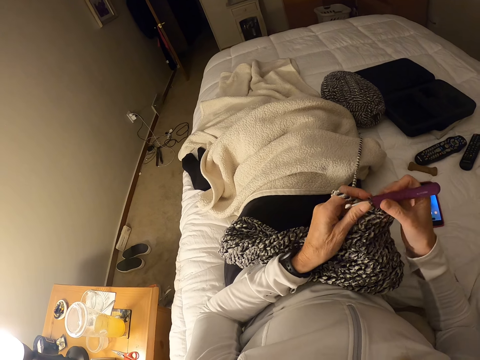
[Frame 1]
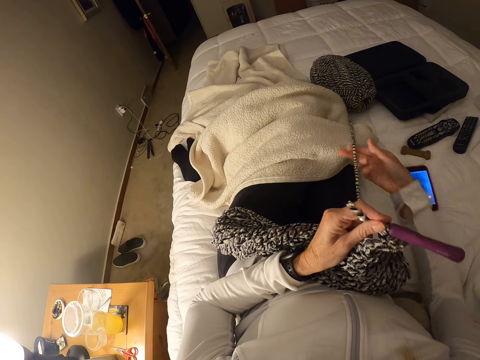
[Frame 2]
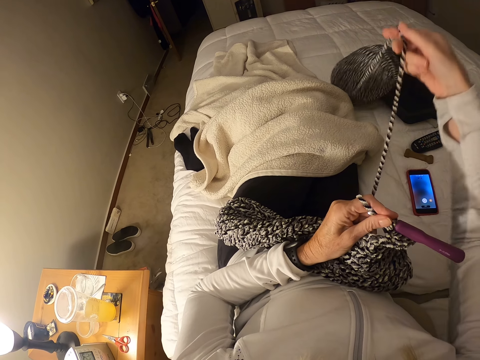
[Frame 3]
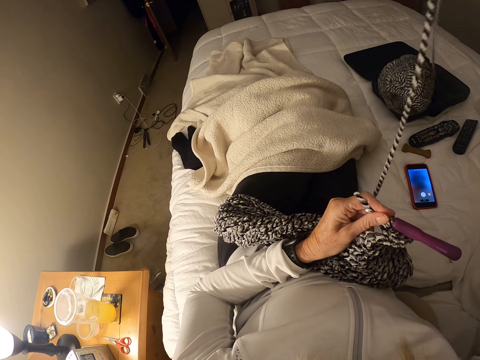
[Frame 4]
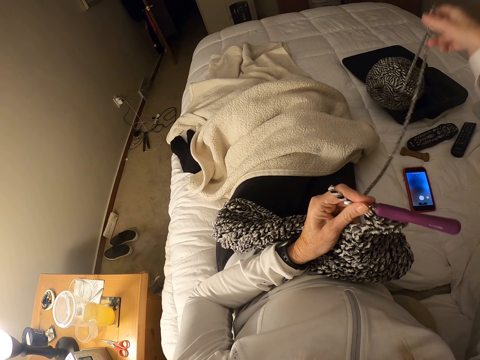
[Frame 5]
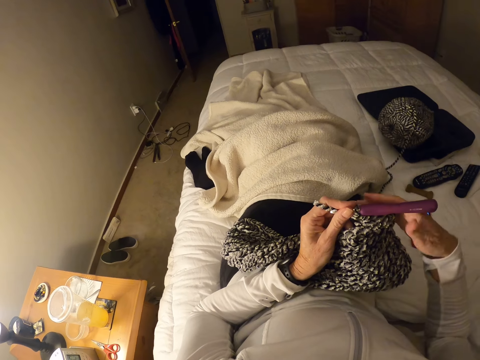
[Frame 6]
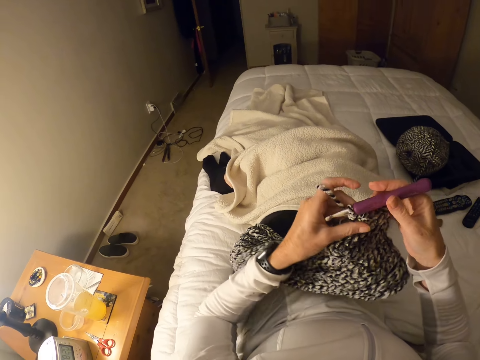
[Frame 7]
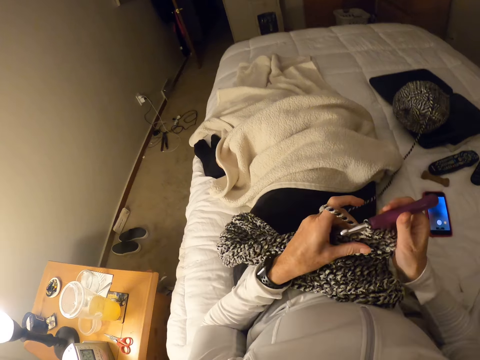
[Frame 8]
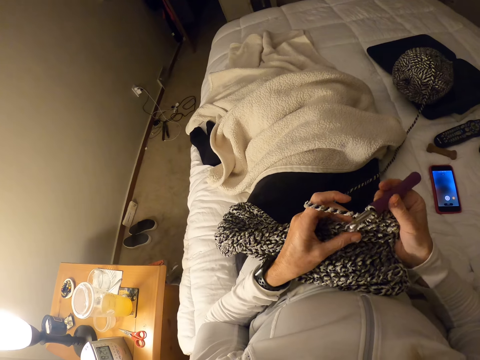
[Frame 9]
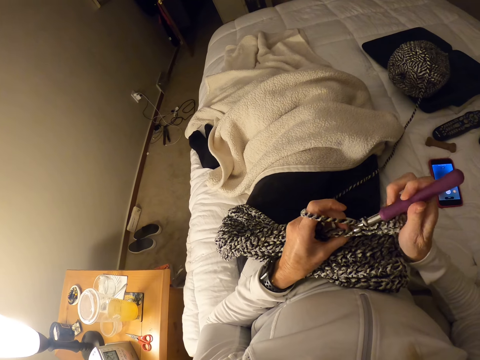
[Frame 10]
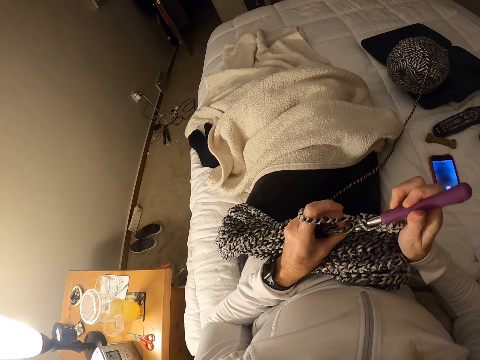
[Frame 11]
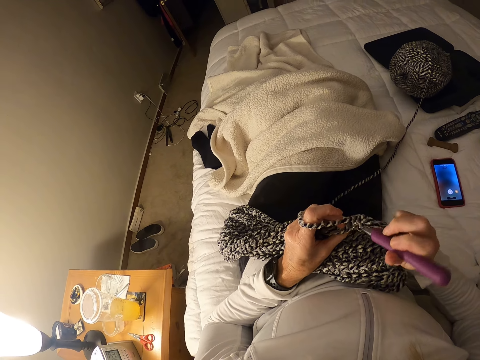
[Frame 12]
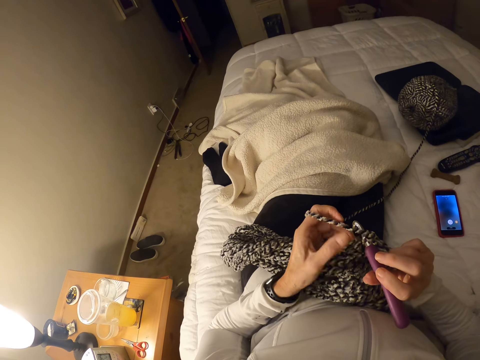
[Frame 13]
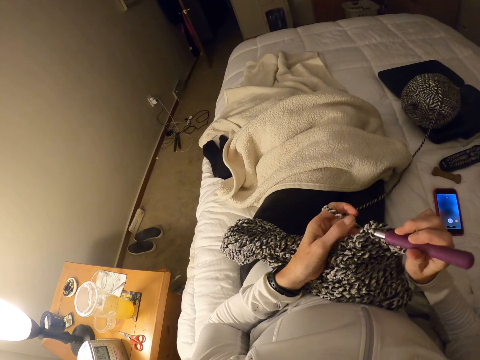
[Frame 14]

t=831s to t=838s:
The camera wearer straightens the string.

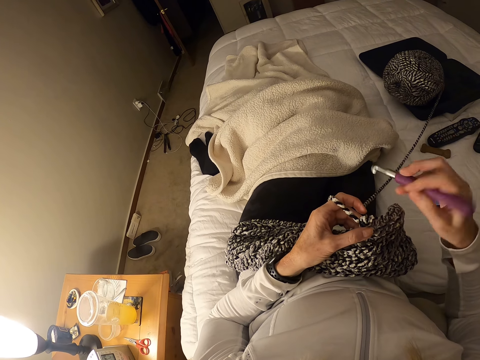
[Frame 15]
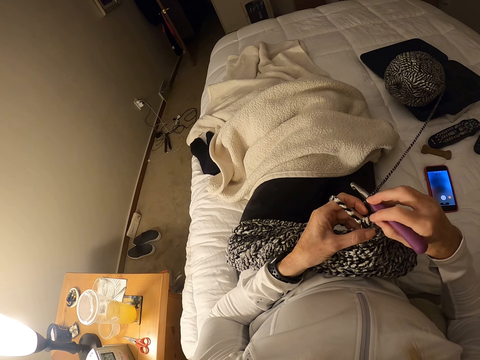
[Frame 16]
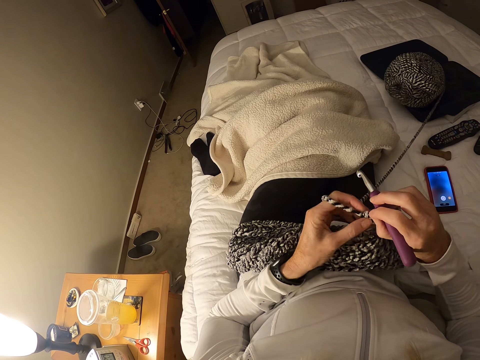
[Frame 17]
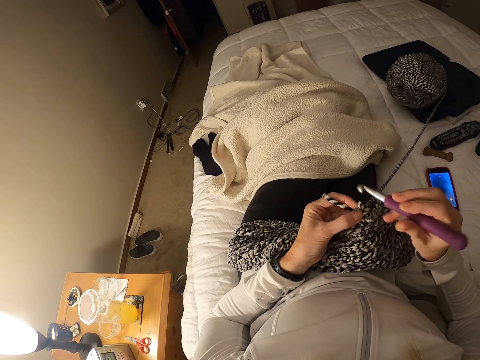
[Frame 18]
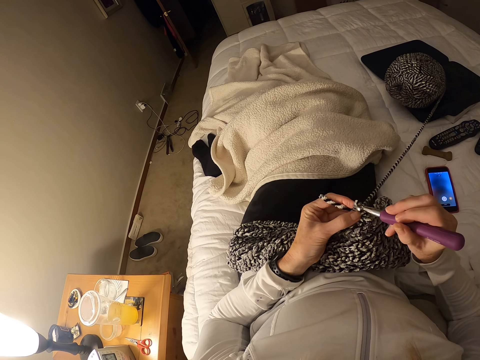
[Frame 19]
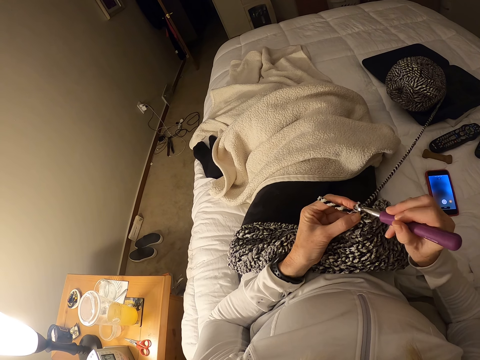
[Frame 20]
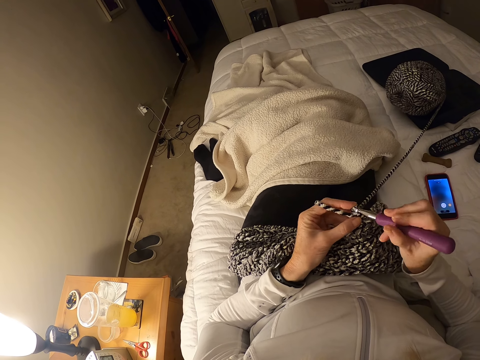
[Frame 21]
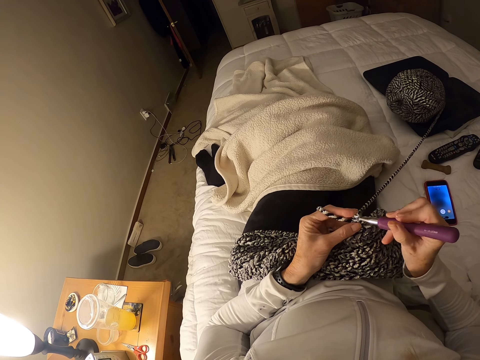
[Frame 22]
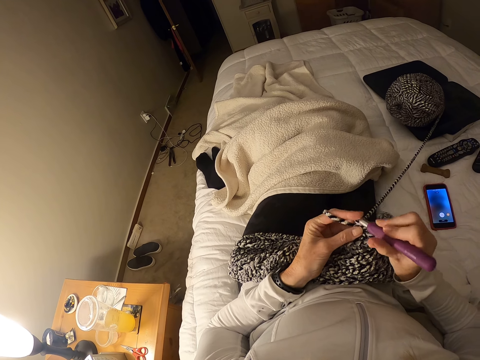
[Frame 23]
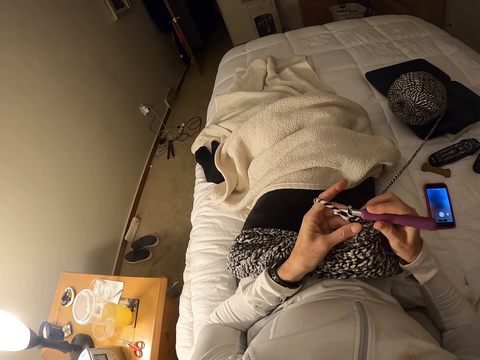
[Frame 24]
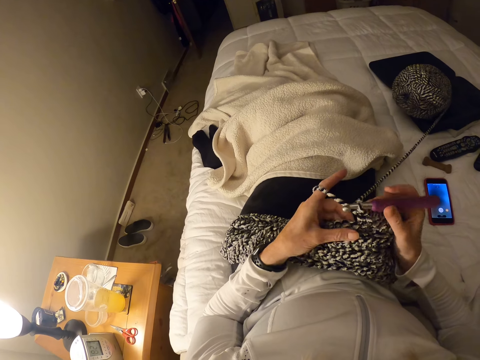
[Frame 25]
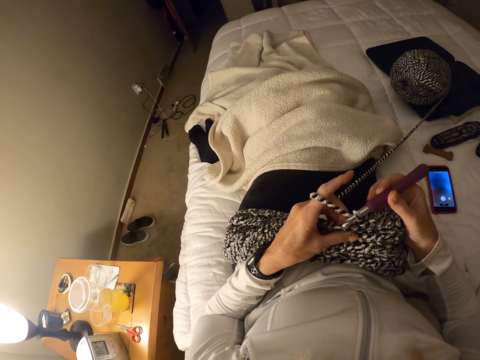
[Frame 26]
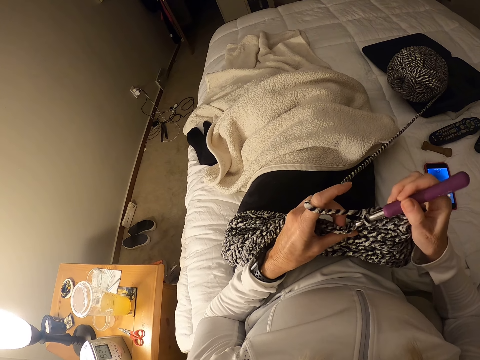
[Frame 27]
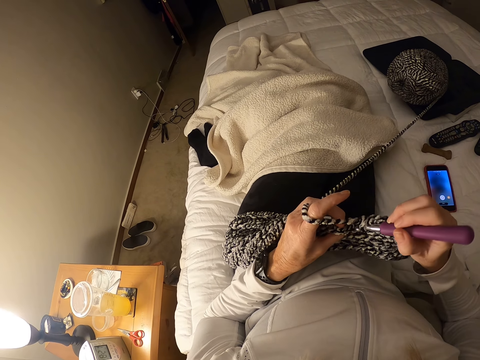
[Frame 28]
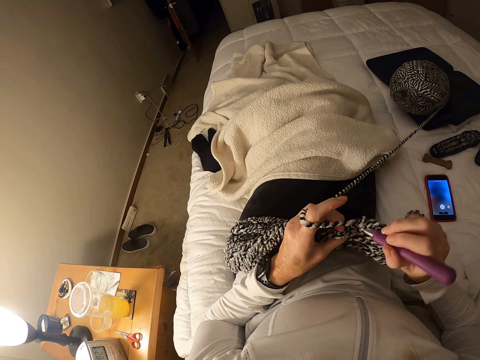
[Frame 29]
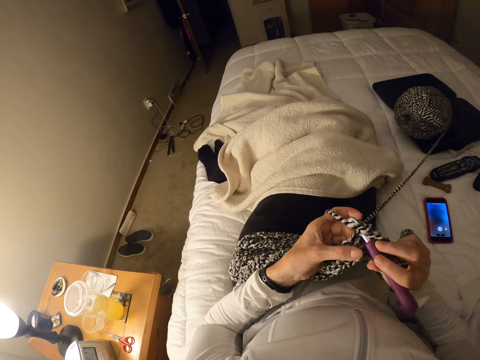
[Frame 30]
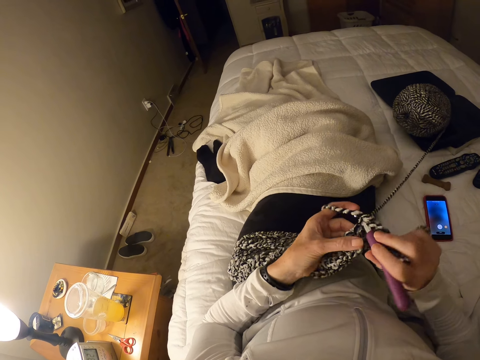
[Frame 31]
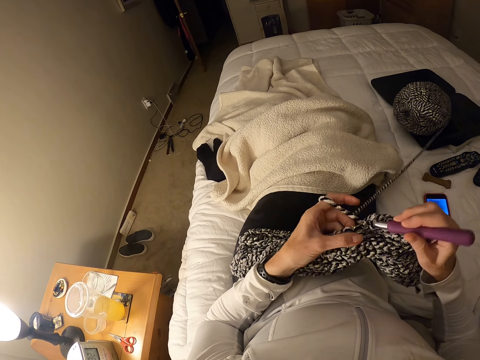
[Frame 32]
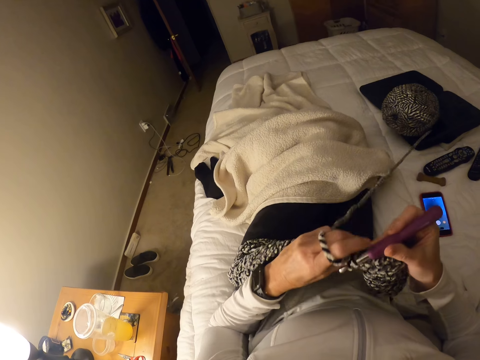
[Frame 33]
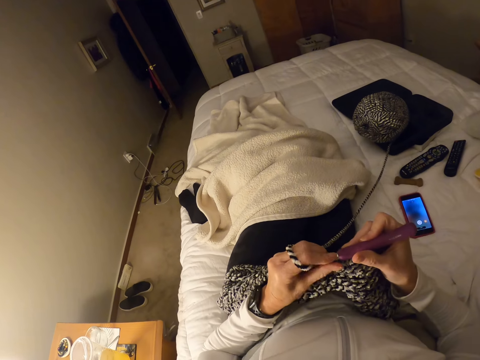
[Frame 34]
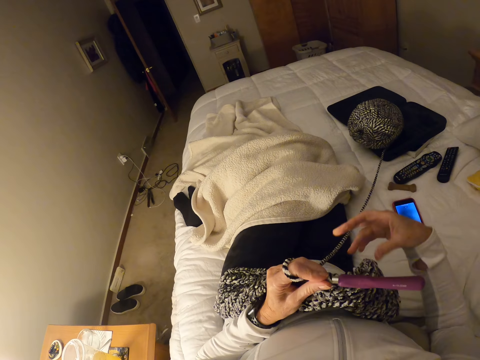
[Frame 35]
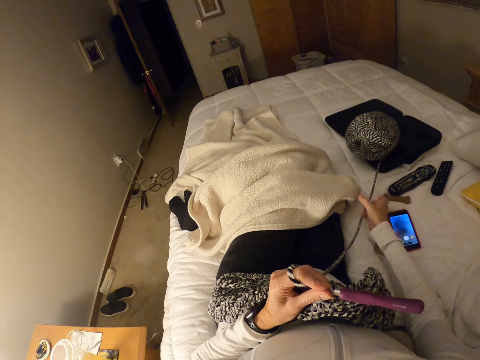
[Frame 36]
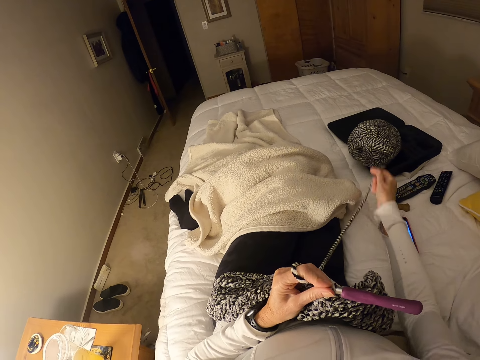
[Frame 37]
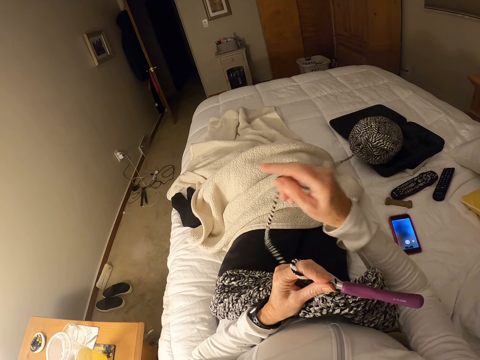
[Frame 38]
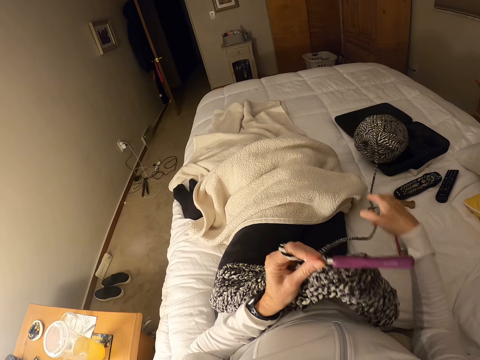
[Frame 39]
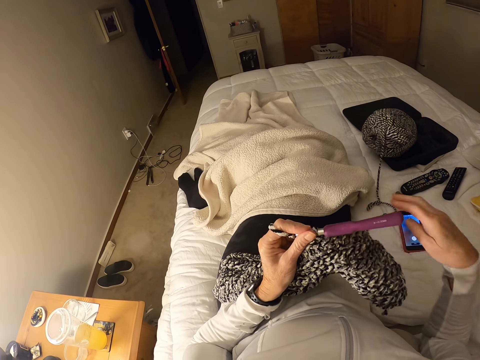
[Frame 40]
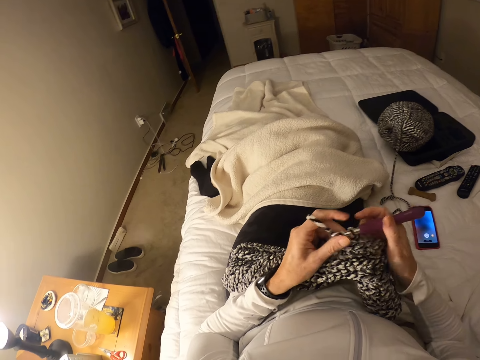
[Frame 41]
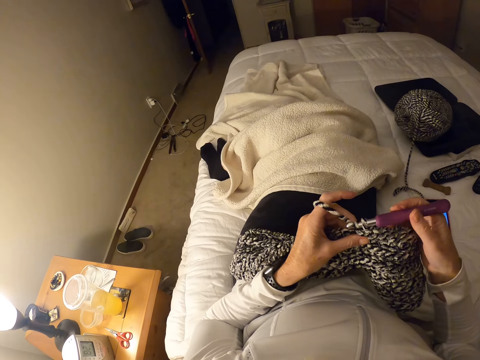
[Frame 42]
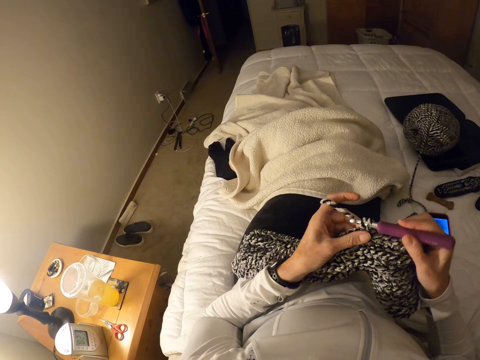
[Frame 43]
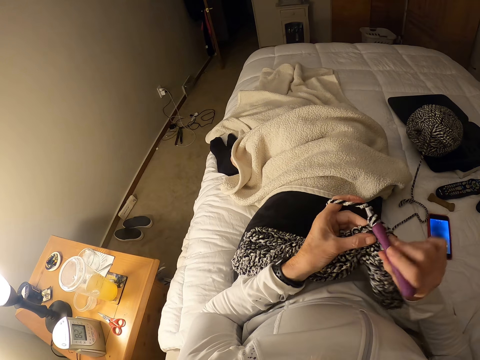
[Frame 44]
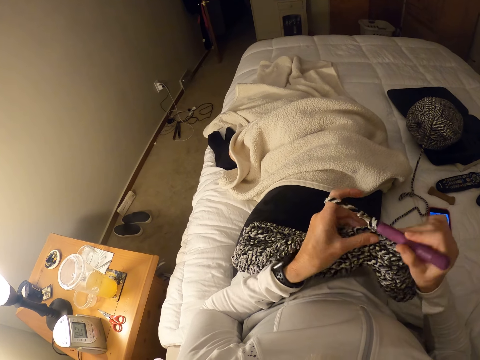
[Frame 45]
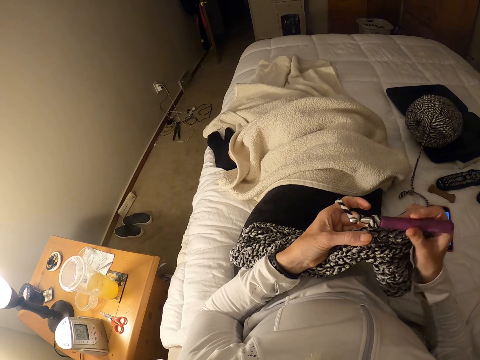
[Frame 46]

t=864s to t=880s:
The camera wearer puts the crochet in the thread. They knit the cloth. They unfold the thread.
